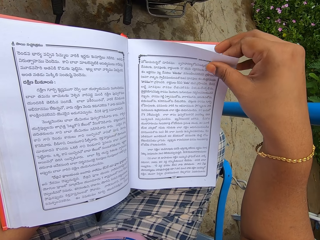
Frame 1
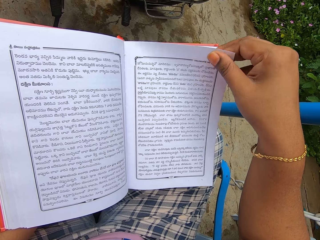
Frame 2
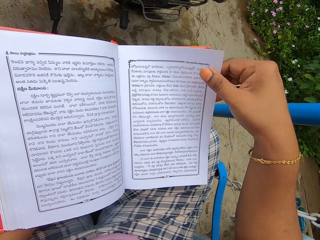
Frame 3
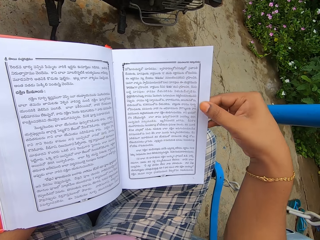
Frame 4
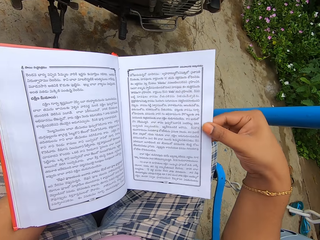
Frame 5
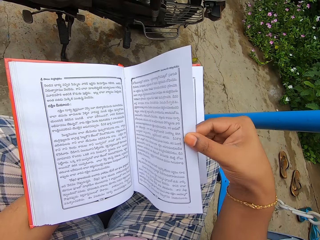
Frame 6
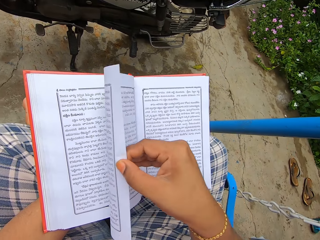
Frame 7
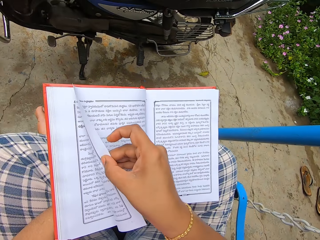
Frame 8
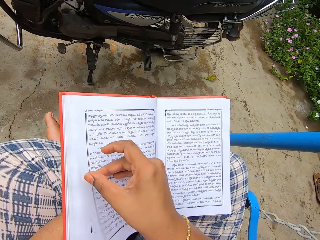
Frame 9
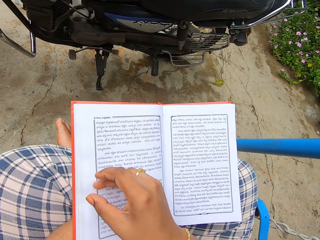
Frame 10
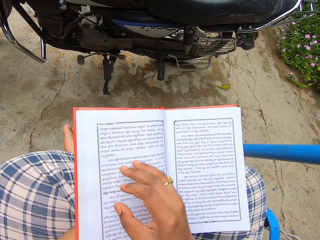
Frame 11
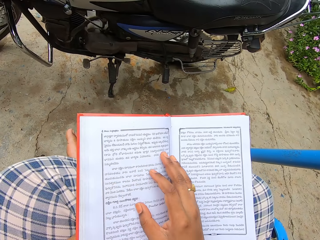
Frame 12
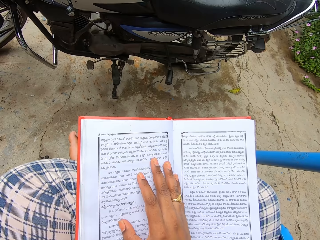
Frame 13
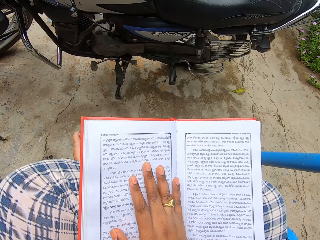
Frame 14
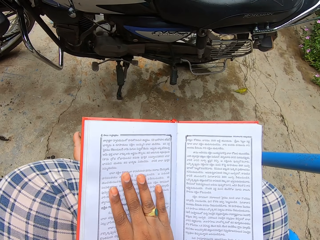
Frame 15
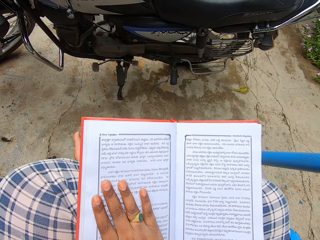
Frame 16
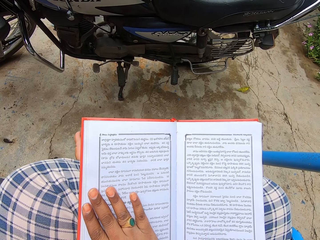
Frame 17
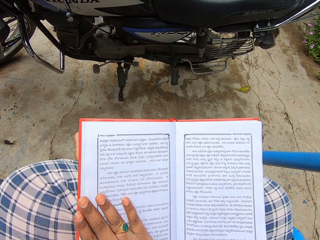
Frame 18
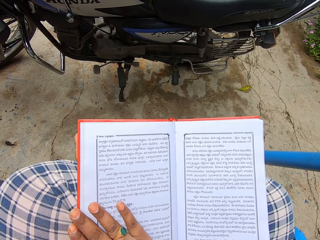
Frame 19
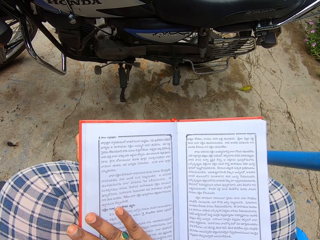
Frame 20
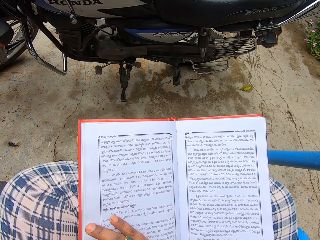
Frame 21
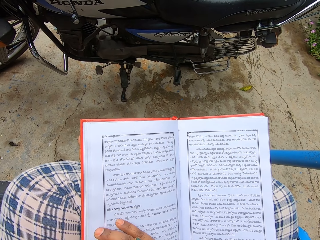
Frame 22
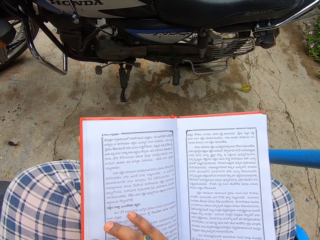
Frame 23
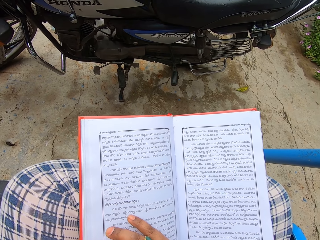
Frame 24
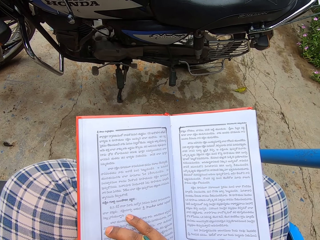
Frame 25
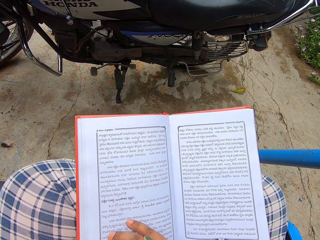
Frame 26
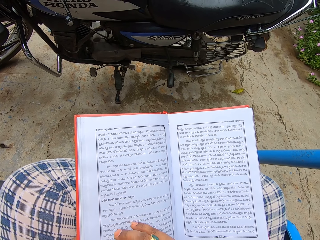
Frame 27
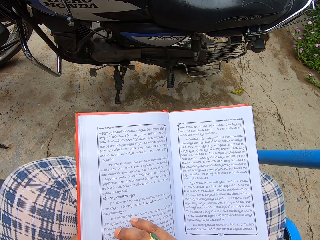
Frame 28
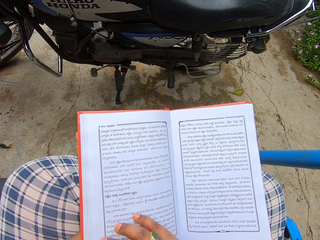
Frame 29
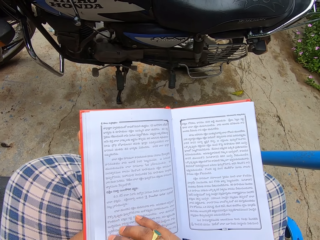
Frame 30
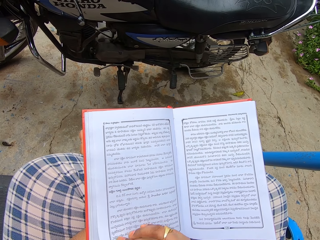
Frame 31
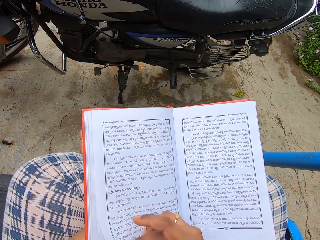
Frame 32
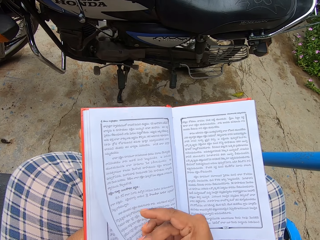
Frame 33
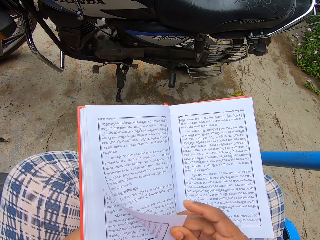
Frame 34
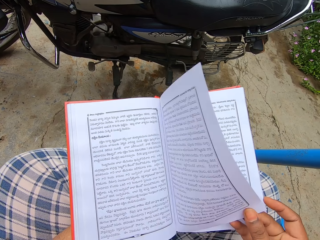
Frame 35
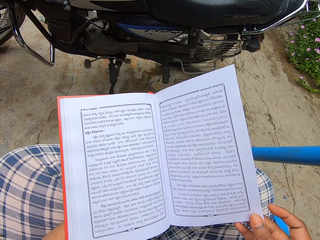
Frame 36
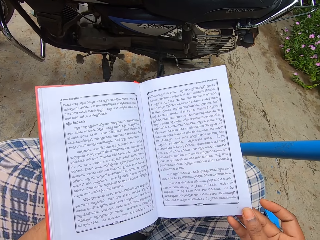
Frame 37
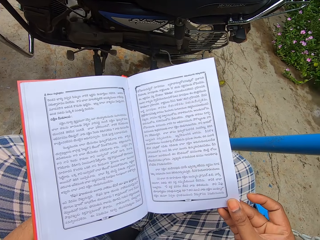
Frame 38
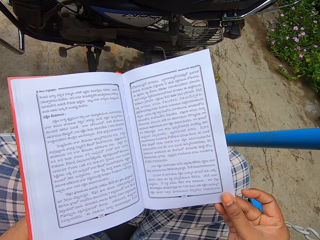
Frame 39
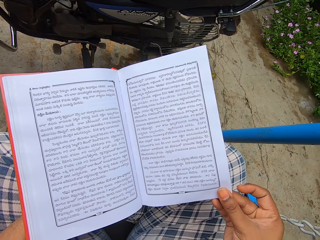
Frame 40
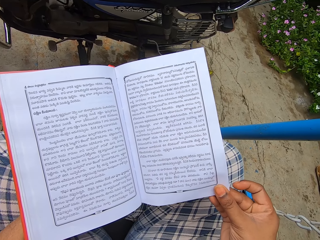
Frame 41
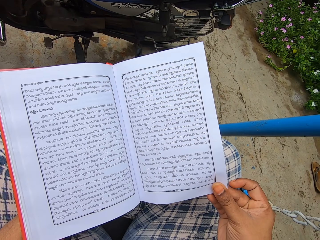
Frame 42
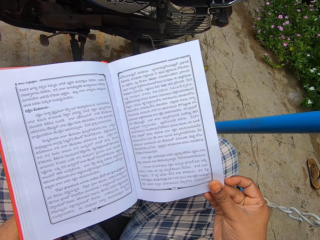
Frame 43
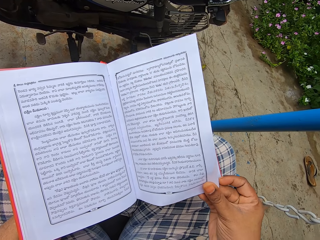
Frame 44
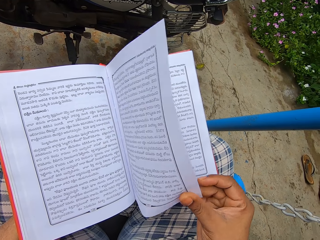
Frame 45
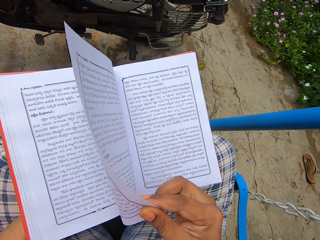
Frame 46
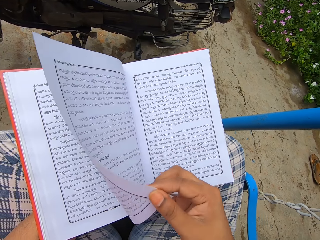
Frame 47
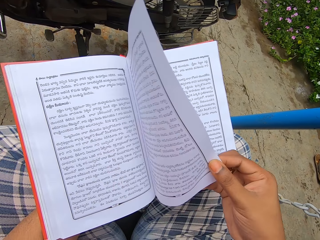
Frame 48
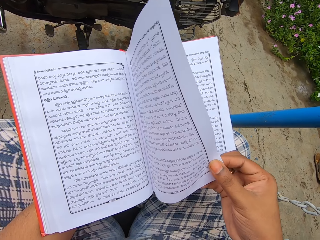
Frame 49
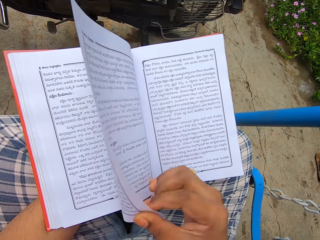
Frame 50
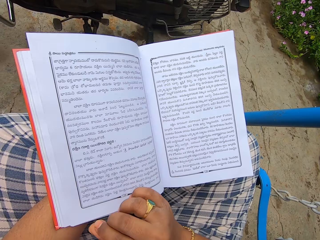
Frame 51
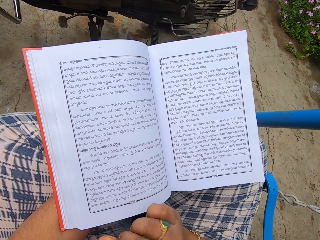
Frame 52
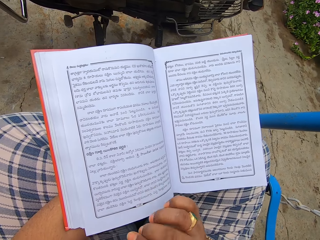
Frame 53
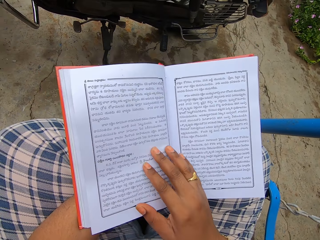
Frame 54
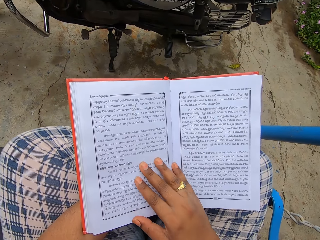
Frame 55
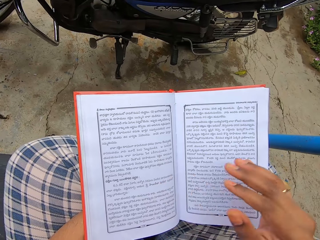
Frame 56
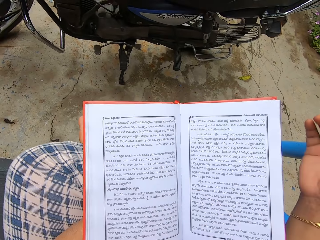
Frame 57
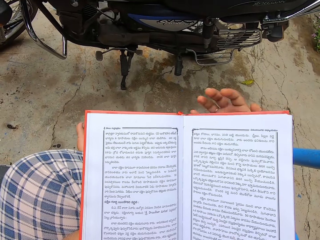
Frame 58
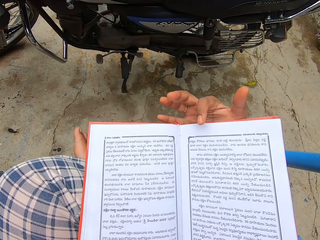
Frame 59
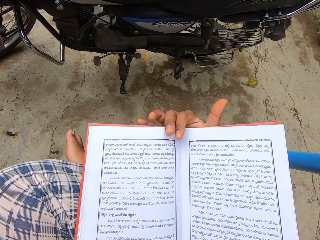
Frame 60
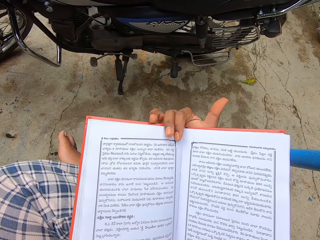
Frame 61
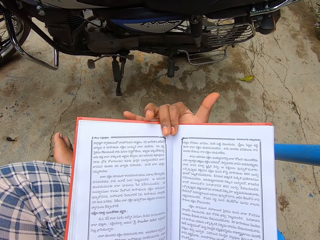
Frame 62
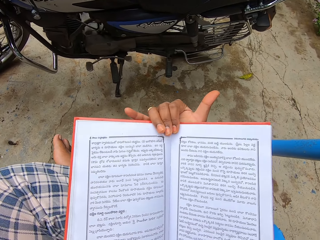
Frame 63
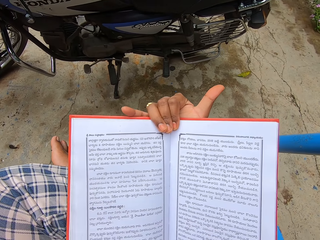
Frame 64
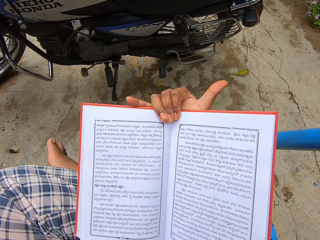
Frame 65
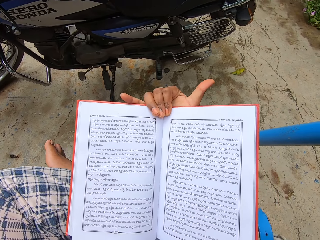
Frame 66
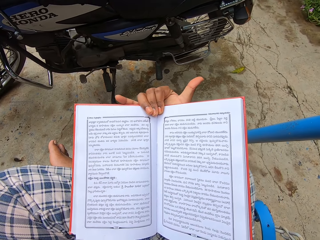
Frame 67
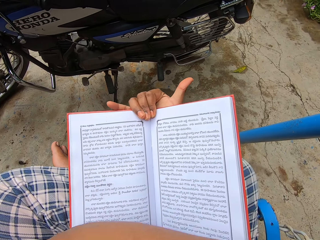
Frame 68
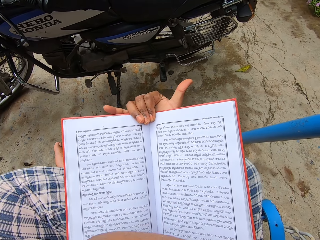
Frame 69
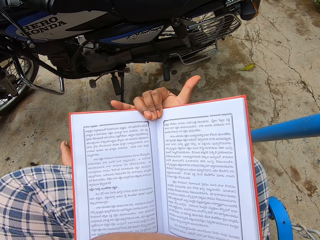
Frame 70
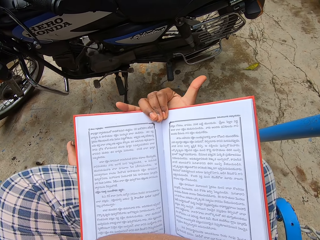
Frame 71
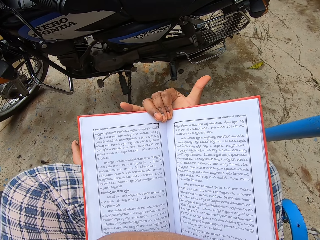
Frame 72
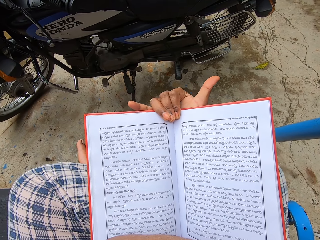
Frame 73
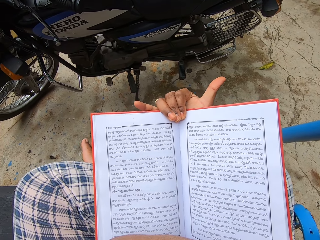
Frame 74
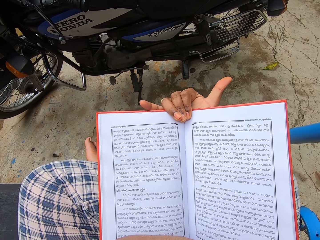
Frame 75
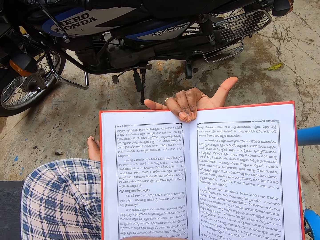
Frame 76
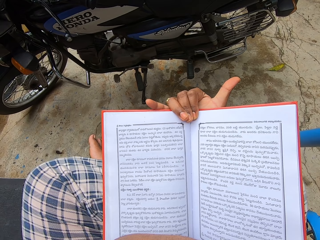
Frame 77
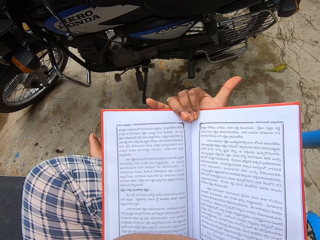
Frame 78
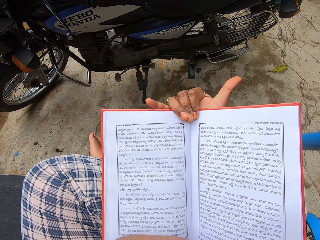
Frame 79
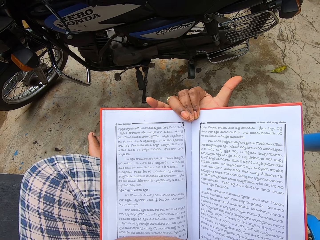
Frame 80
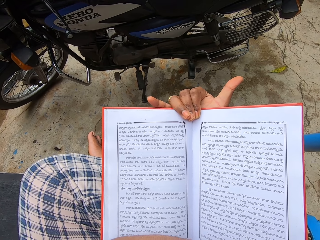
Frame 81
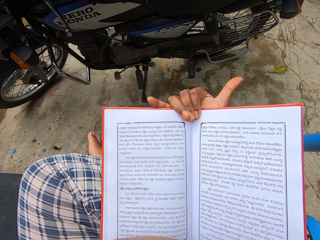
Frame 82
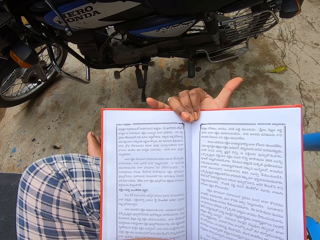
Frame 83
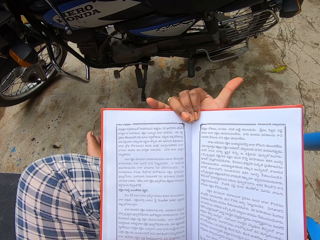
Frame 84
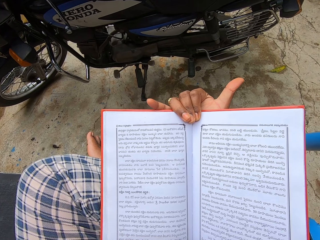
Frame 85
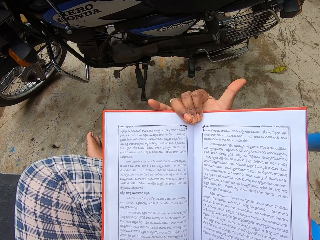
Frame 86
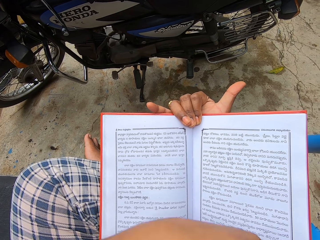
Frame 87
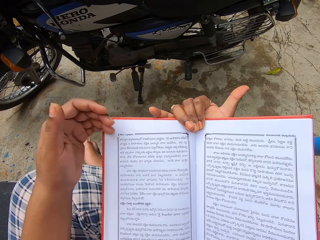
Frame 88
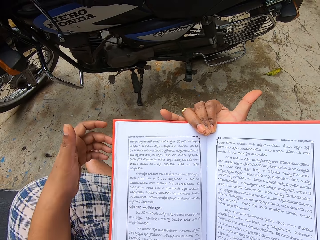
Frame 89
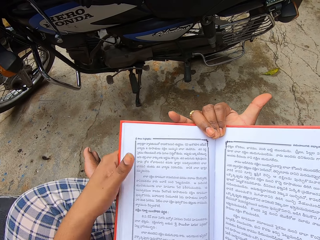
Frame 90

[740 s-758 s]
The camera wearer moves to the next page of a book. They read the book. They turn a page. They read the book.

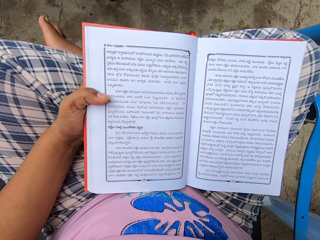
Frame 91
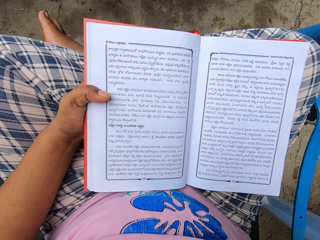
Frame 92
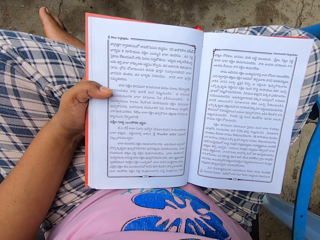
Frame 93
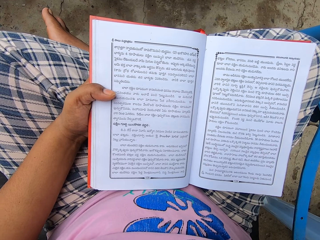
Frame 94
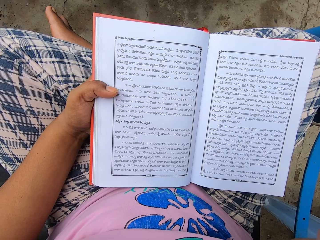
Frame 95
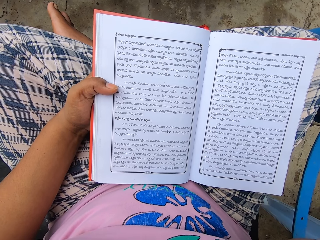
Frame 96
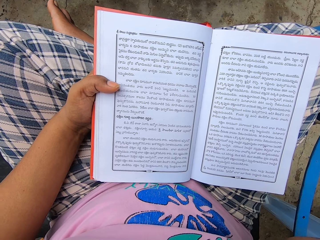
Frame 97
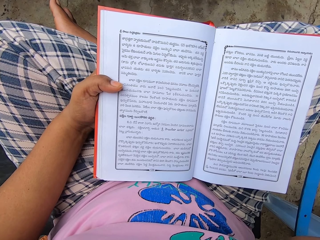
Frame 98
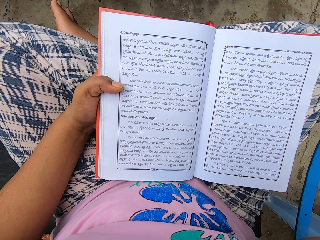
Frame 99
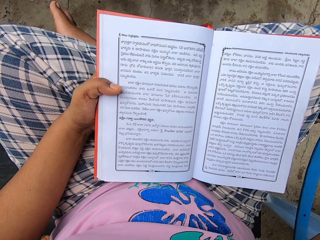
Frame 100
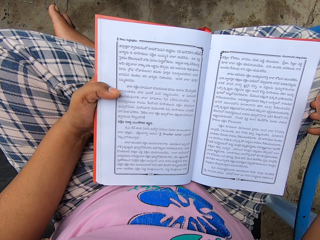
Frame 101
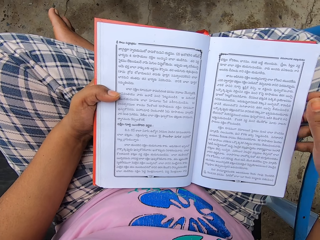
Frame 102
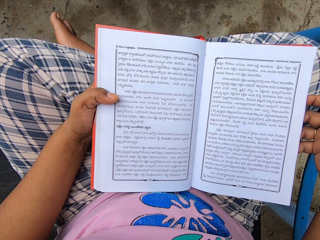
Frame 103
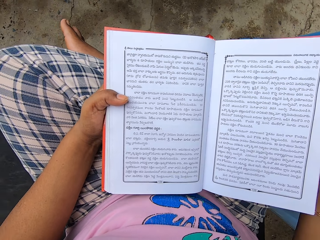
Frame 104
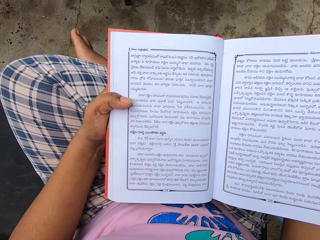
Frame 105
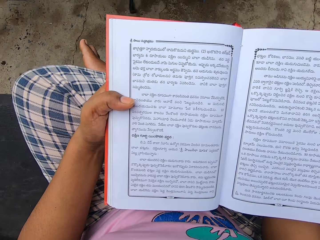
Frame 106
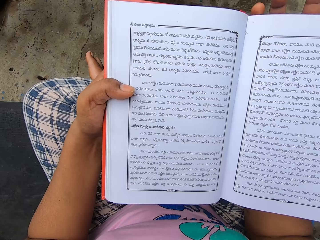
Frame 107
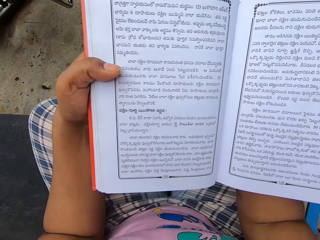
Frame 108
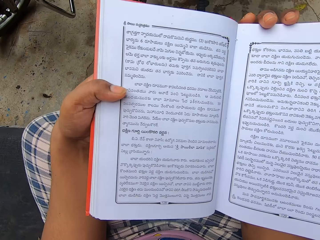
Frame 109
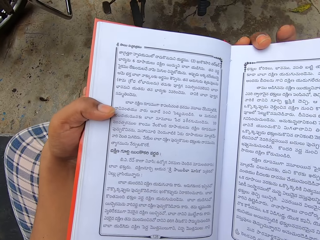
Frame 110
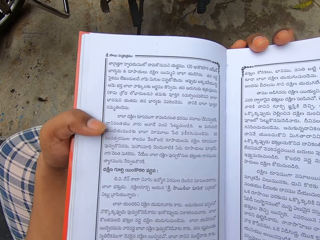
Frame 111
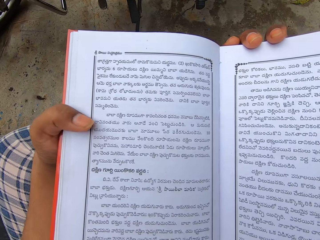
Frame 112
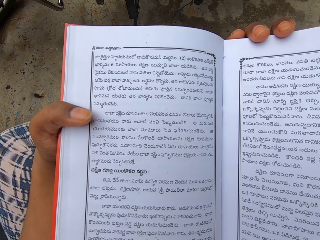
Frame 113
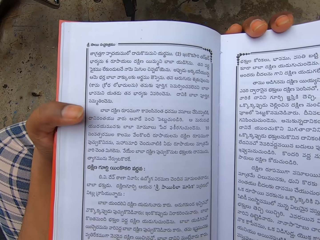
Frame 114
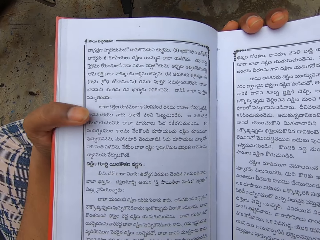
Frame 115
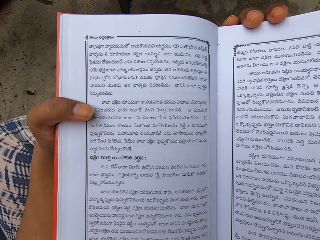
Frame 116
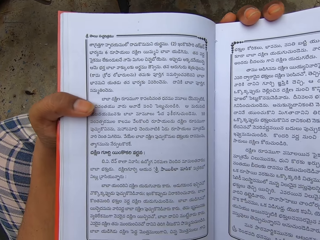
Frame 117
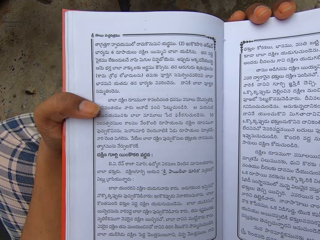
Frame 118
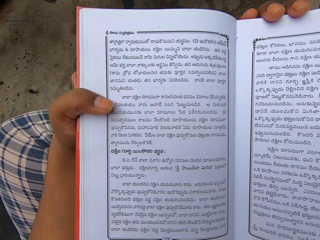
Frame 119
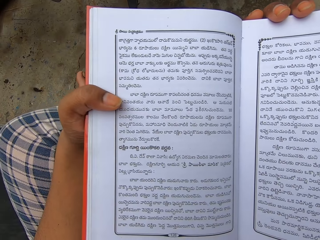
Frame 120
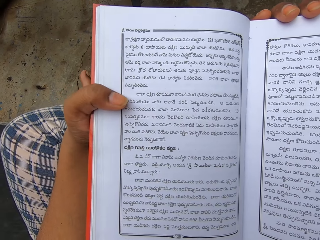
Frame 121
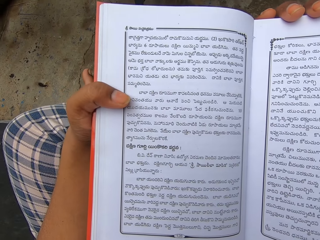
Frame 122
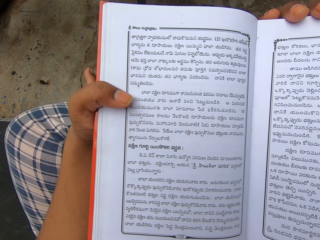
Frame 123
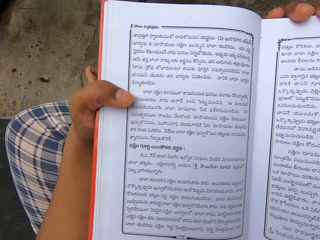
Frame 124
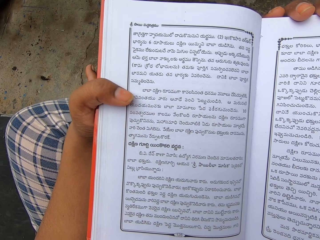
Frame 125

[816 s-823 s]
The camera wearer adjusts the camera.
